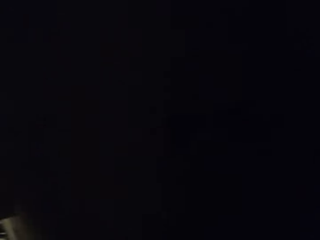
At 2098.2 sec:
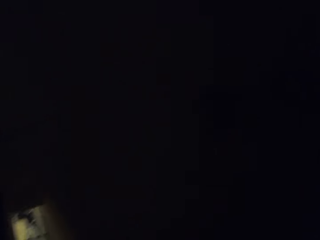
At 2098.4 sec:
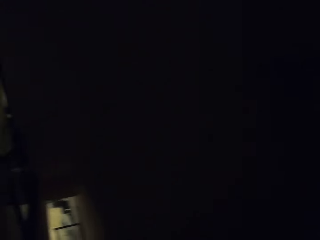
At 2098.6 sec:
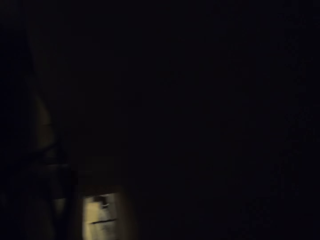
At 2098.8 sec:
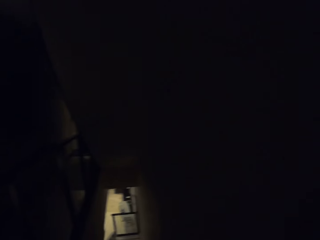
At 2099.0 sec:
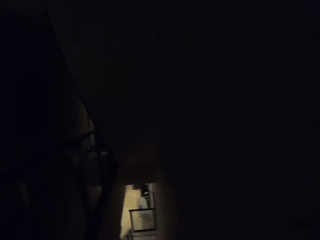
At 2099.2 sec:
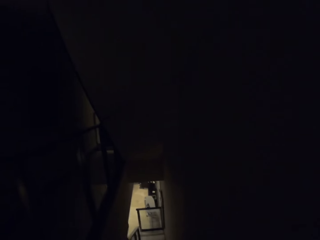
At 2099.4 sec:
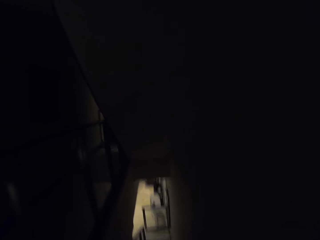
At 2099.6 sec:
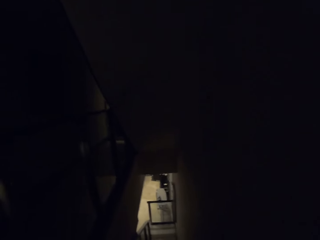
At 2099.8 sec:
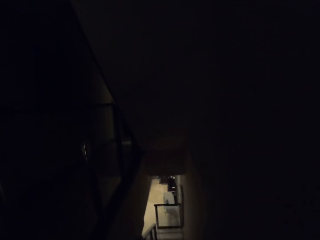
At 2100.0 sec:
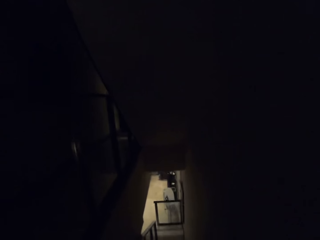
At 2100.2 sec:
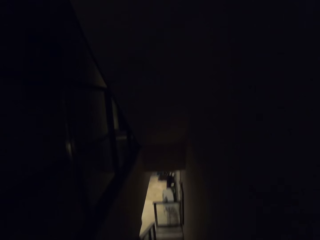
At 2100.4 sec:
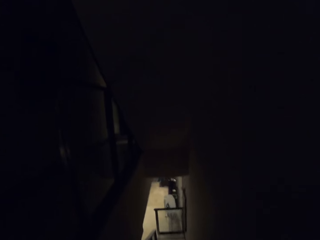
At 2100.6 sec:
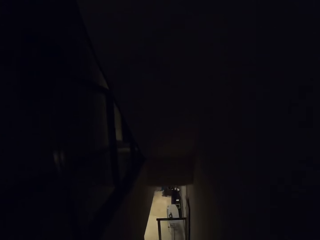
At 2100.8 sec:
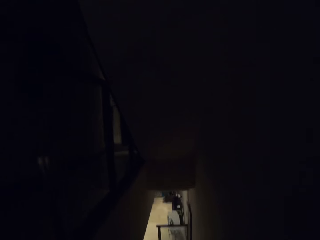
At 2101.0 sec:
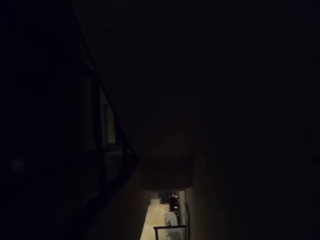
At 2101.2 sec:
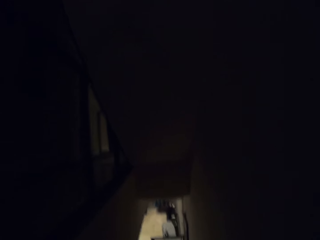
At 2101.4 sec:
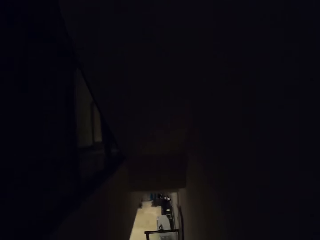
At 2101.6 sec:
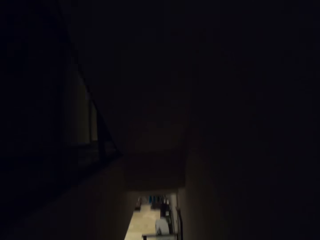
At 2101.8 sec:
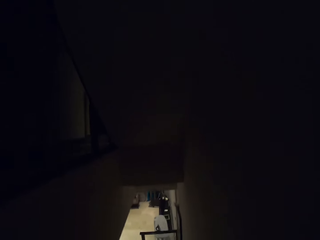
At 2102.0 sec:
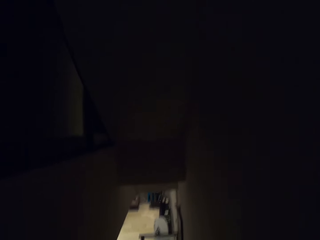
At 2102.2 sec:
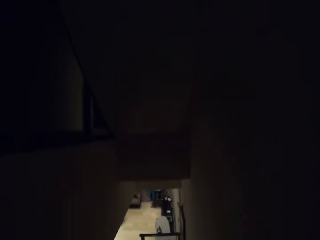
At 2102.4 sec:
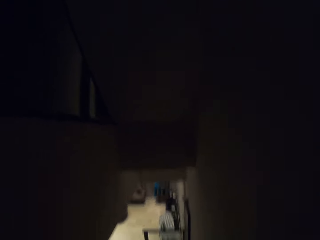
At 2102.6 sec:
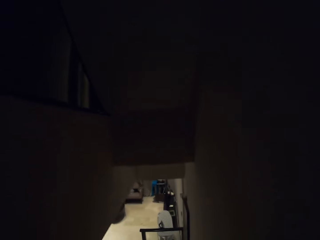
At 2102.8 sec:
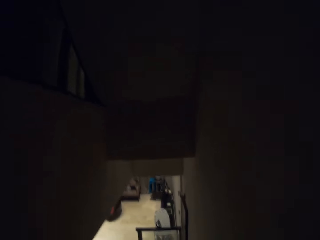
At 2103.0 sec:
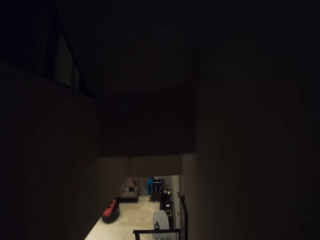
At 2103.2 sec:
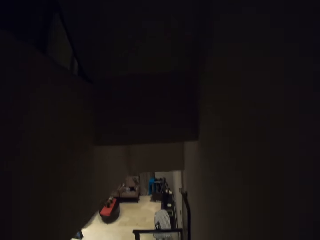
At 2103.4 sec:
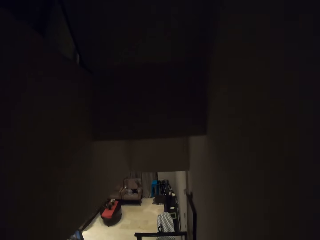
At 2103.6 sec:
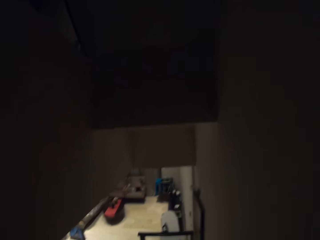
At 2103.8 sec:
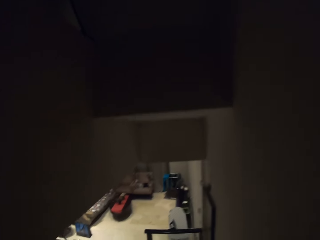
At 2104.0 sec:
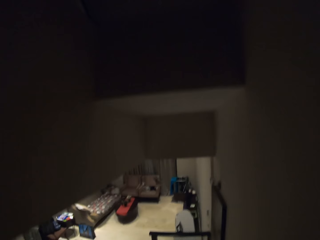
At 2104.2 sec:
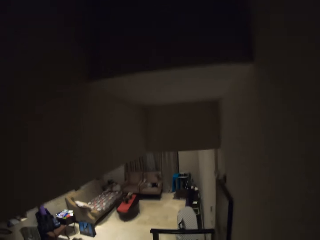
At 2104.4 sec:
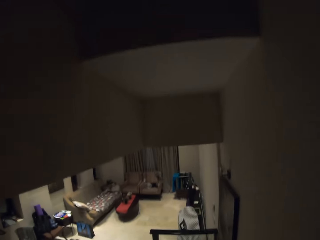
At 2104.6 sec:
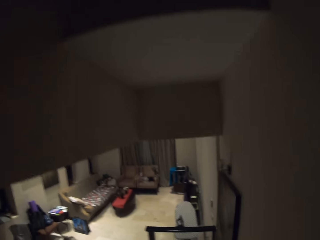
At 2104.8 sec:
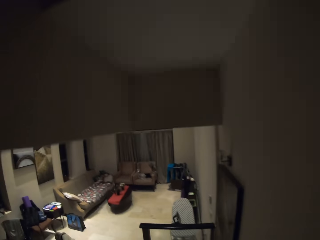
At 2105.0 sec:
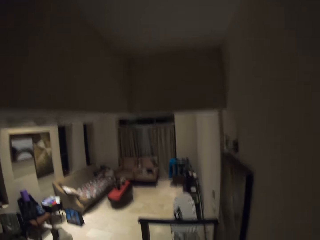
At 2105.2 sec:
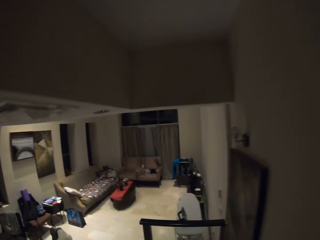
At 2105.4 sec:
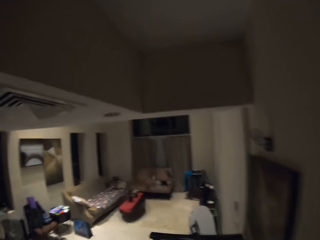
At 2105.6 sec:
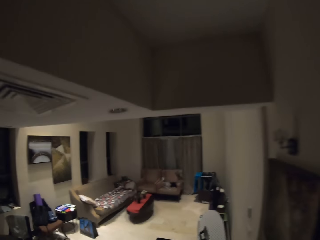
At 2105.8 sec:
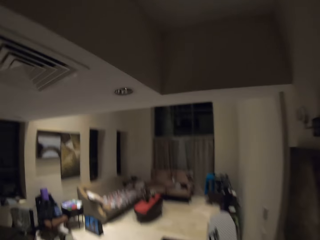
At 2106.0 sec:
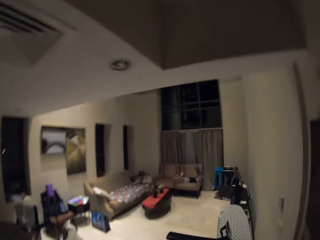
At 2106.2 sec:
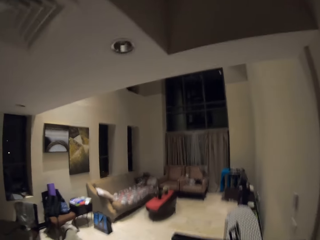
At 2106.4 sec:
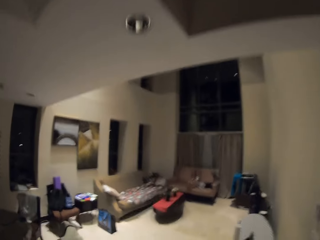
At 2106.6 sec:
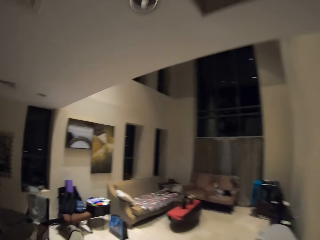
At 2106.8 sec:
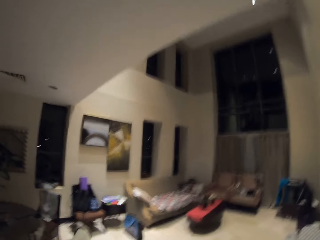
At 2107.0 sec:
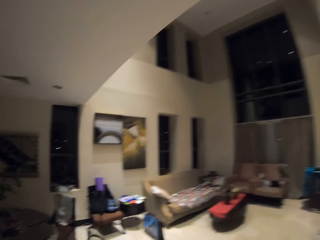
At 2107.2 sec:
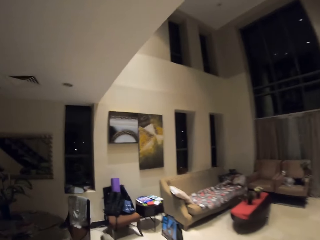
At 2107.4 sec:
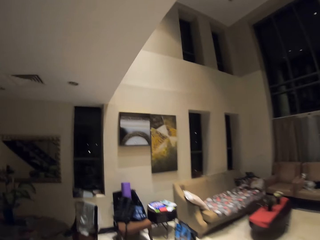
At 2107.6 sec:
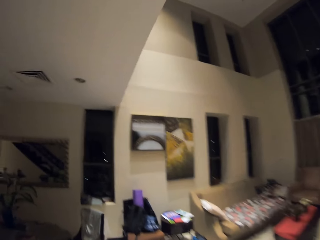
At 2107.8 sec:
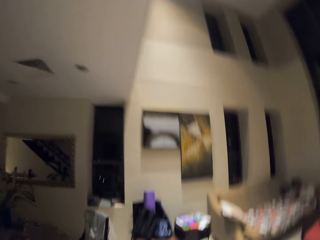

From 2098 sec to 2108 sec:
The camera wearer walks down the stairs.

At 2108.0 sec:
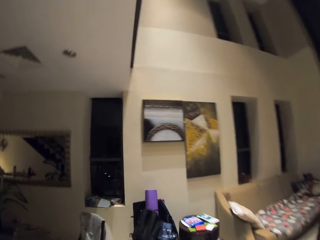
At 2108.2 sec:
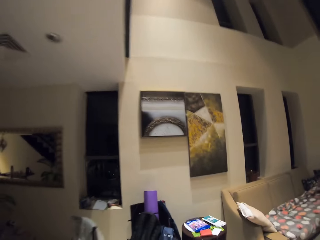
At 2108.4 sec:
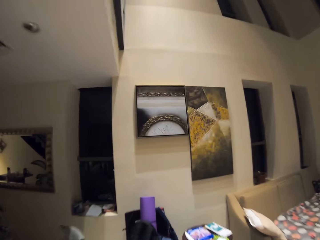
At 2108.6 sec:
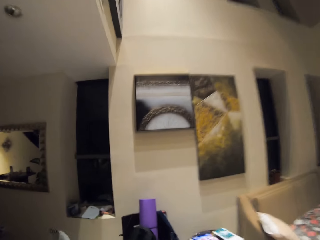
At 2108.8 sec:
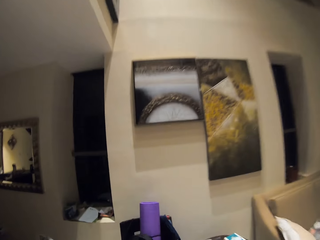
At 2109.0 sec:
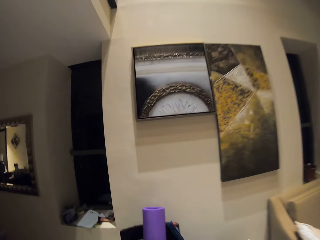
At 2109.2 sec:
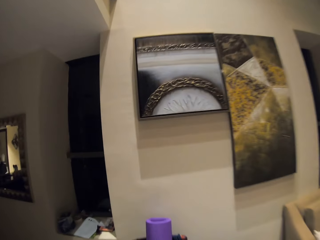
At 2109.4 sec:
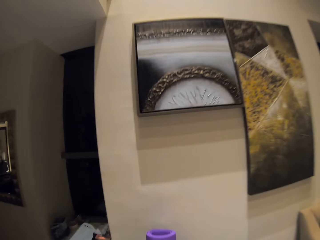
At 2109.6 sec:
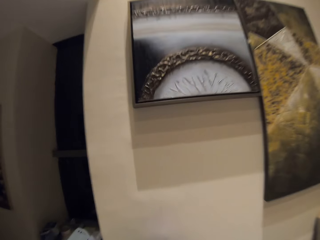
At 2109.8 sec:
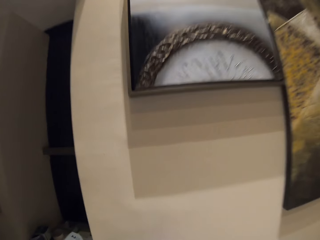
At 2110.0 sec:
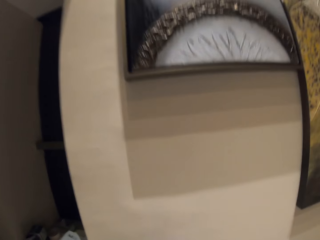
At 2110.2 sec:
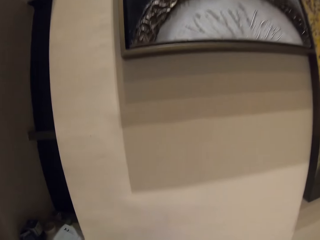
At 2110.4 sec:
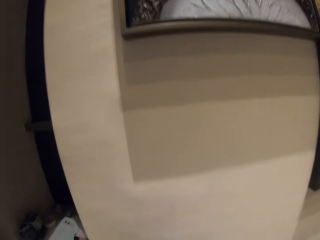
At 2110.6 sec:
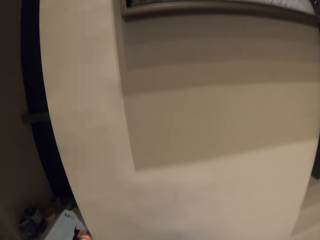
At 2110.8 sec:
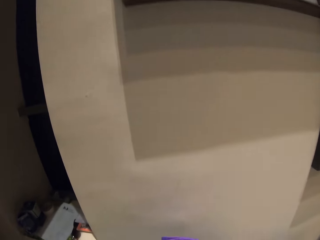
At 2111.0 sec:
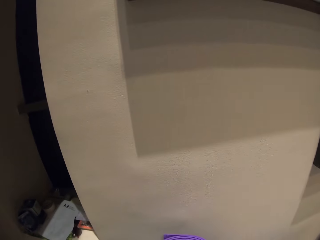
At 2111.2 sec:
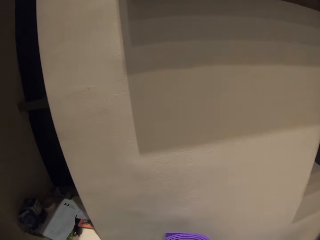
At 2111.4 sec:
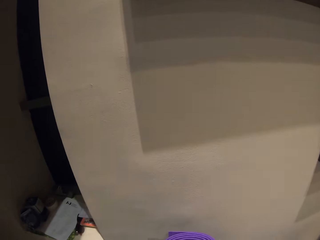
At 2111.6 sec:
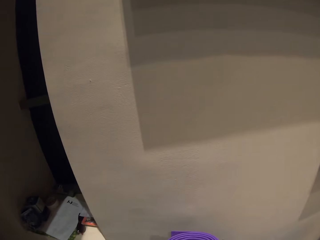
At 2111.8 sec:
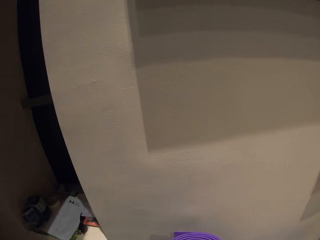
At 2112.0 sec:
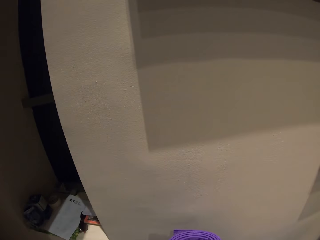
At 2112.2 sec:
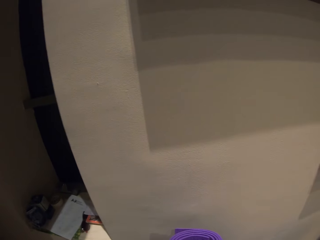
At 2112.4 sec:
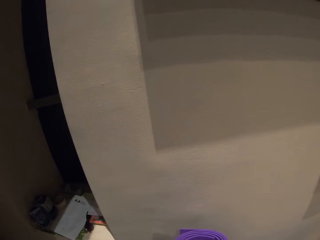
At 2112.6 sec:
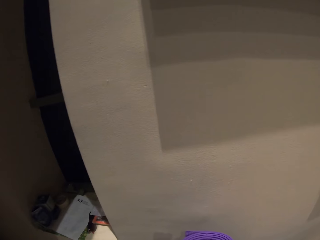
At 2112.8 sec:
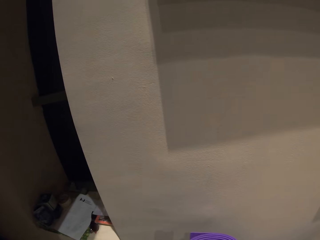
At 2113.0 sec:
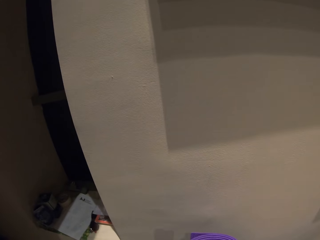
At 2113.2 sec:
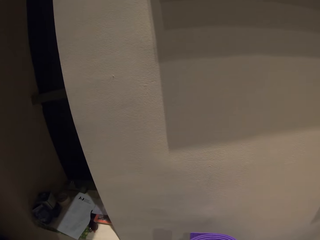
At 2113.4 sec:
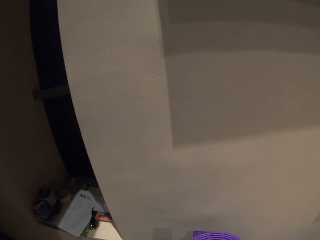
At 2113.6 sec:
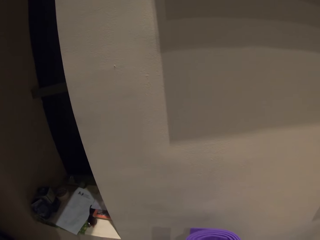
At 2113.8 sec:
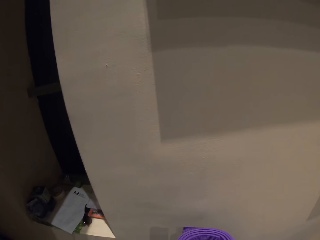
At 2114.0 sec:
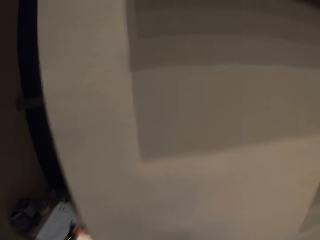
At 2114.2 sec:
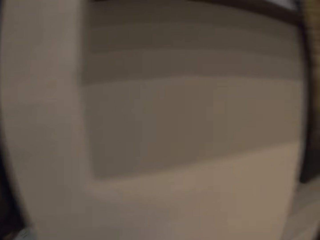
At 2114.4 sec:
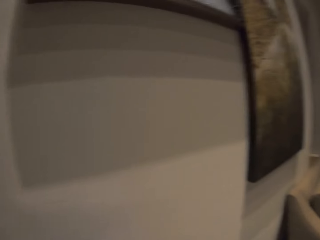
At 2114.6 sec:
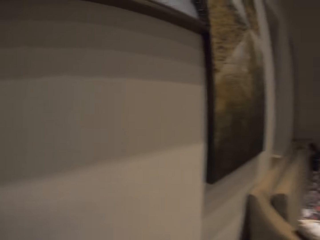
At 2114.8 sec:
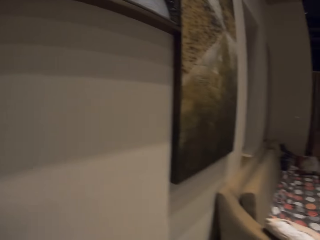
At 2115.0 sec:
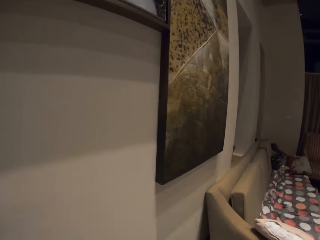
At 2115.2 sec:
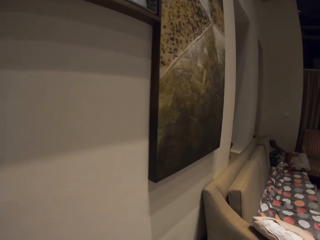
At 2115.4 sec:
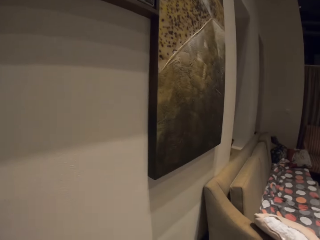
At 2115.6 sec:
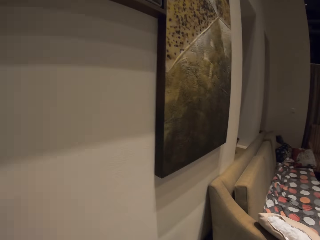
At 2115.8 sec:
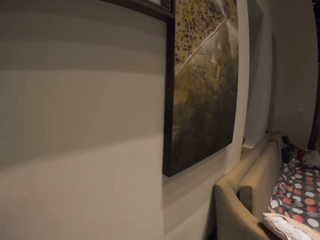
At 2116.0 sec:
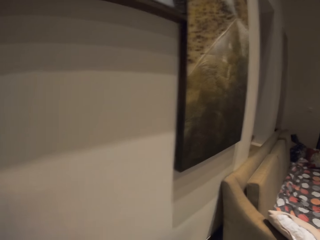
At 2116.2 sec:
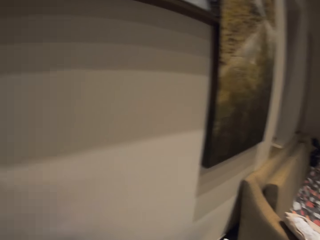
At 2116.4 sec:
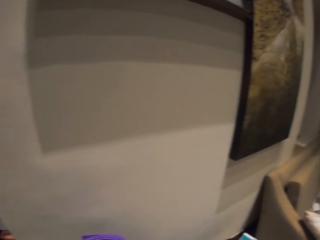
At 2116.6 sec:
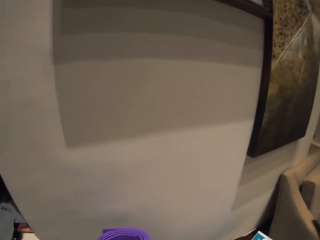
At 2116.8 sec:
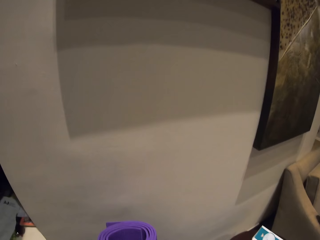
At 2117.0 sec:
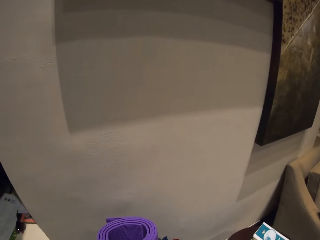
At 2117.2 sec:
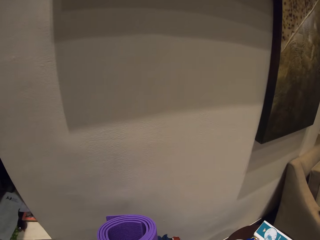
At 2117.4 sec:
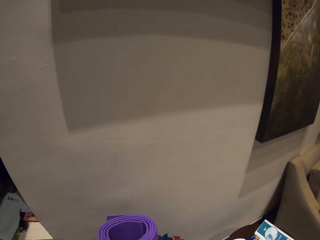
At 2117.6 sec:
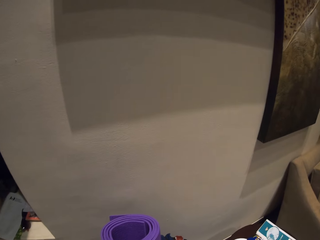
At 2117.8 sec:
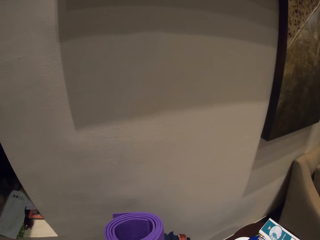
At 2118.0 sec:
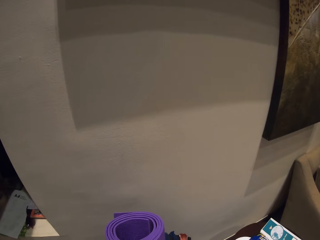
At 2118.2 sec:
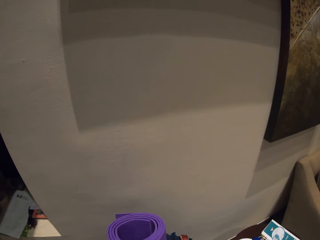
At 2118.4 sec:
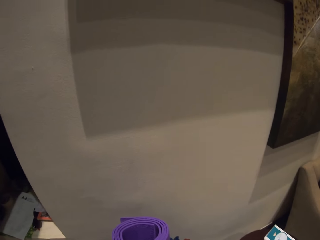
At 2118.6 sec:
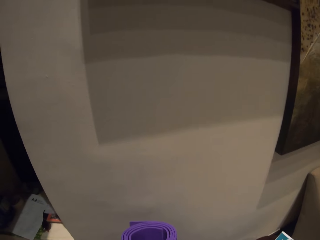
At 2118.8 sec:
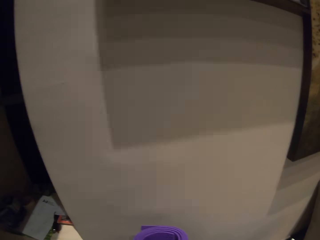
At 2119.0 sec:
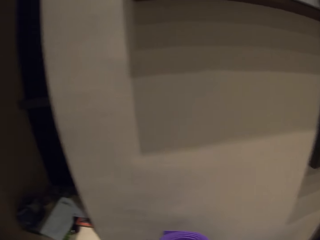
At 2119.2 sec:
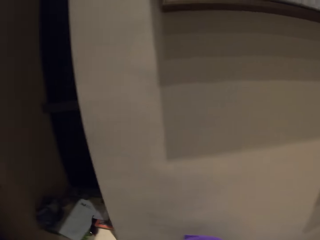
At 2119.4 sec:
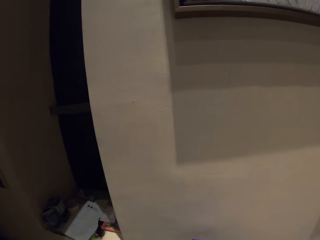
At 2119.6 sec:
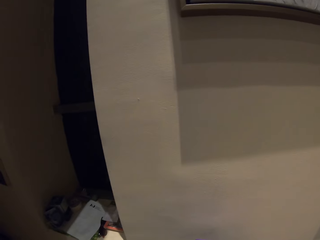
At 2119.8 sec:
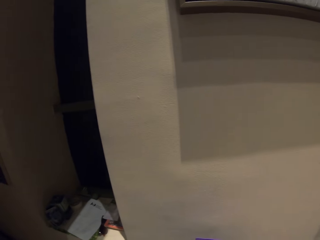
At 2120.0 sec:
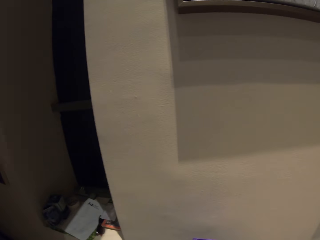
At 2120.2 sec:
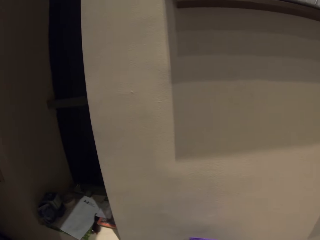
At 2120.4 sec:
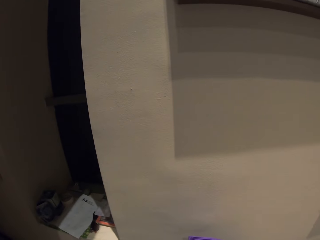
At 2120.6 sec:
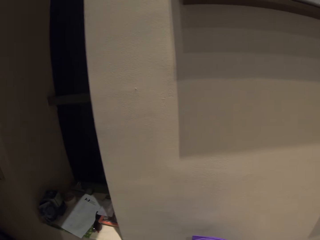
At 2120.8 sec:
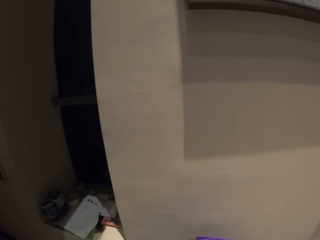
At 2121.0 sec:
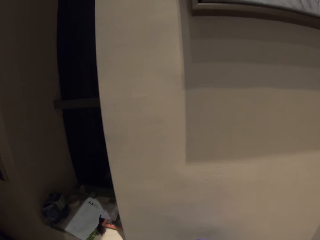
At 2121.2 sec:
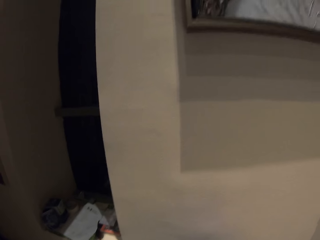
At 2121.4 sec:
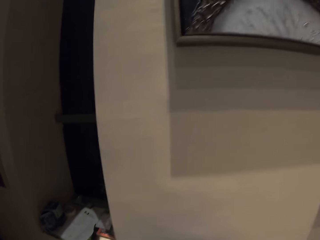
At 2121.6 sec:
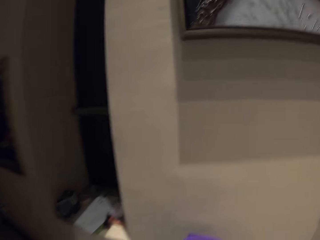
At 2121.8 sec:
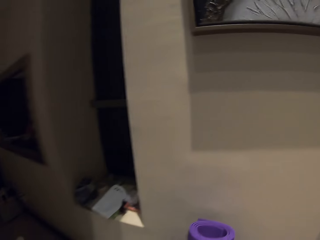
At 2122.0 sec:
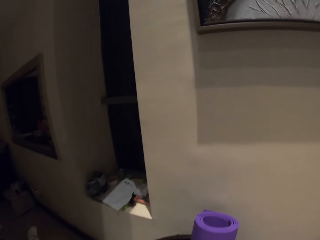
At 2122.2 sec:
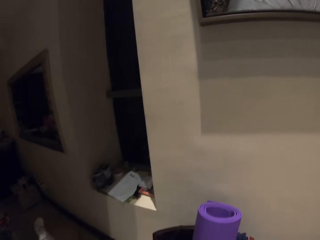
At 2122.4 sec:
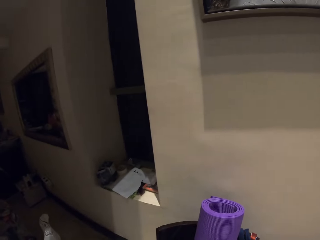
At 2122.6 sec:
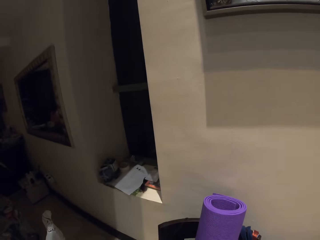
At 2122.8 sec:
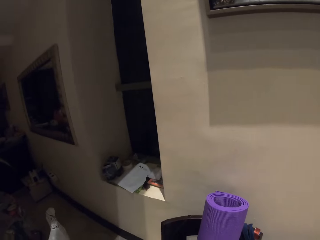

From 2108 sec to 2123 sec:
The camera wearer stares at the wall. They stand.
